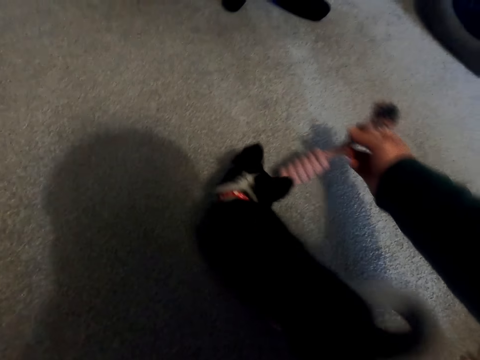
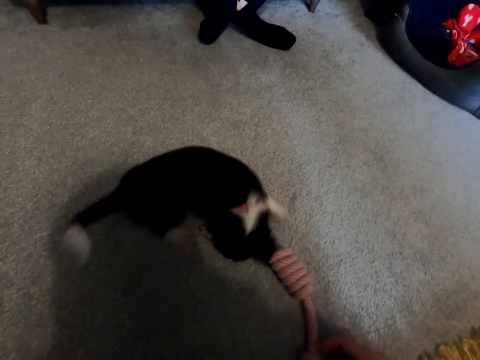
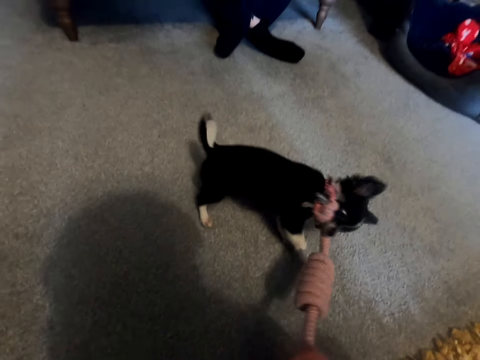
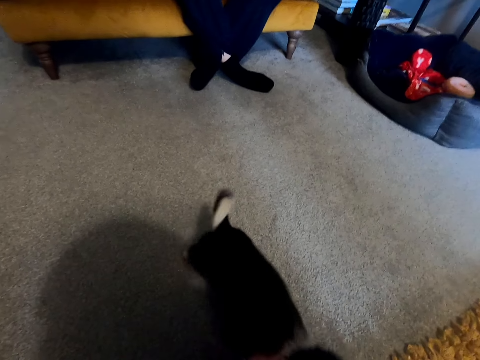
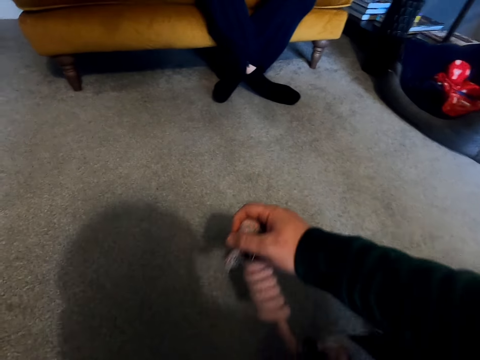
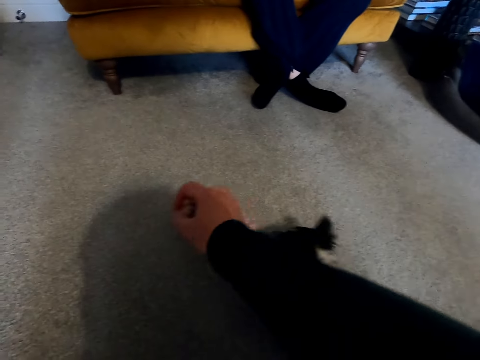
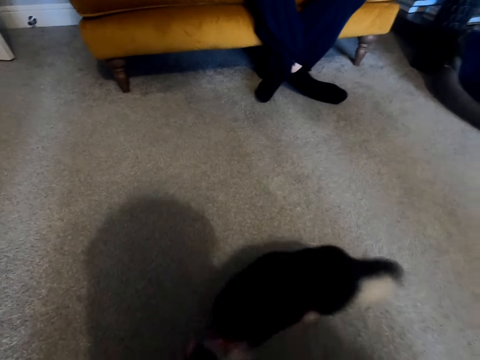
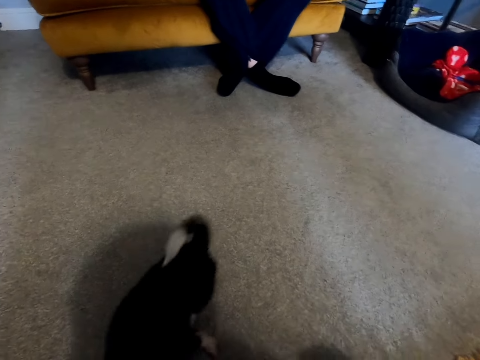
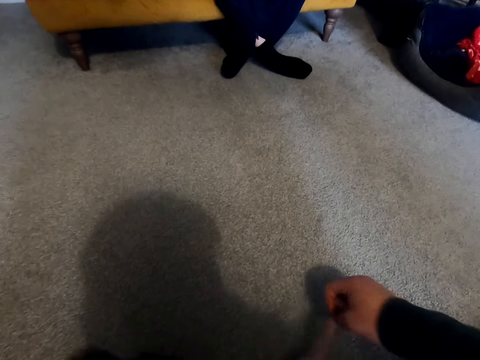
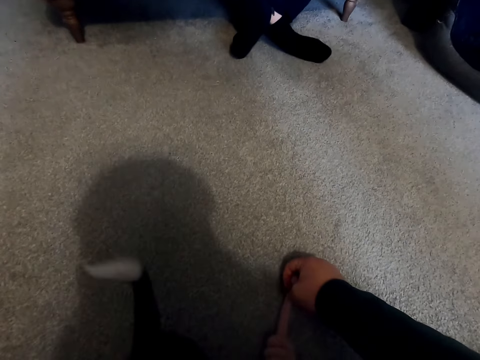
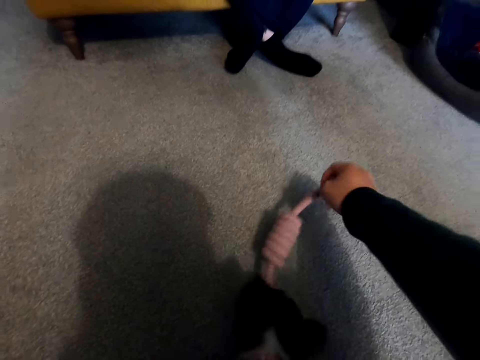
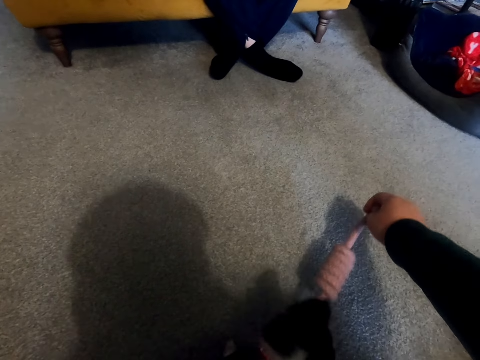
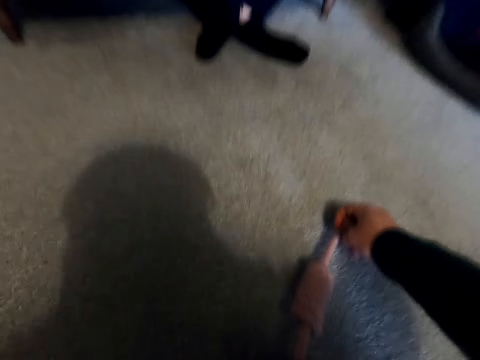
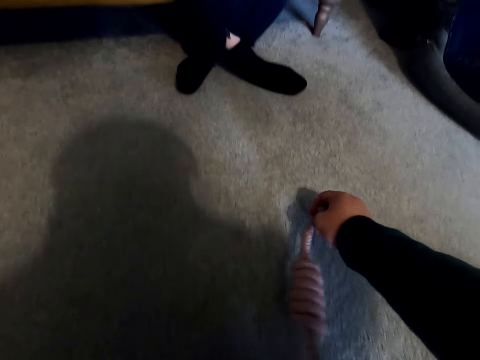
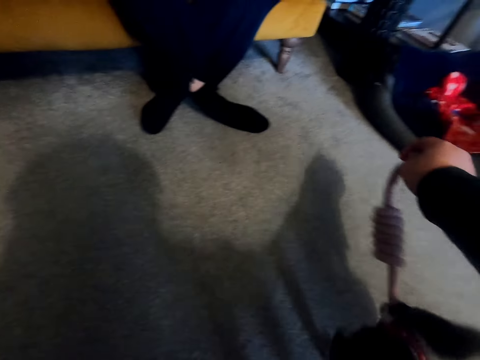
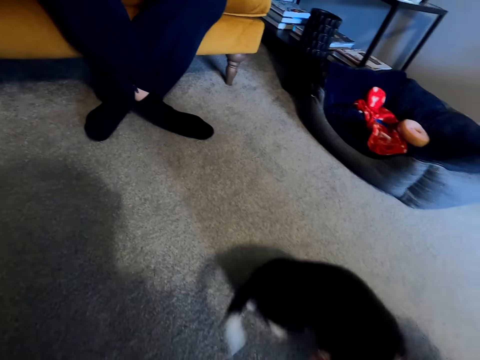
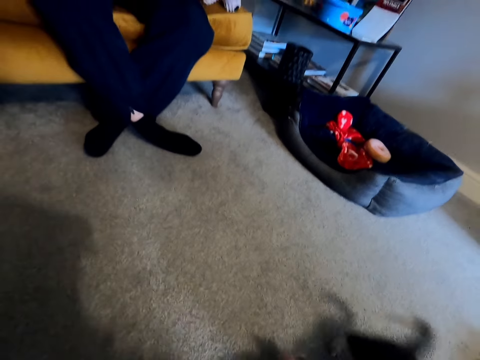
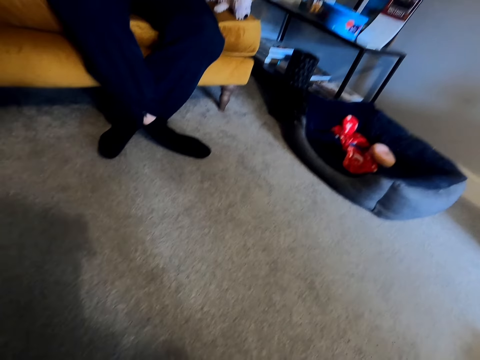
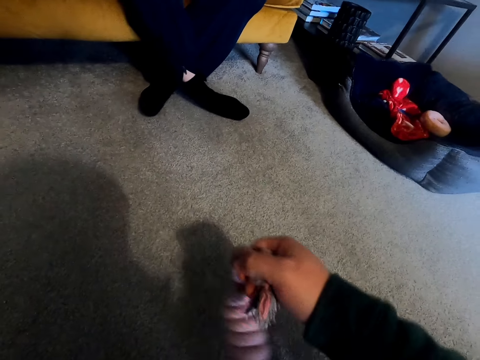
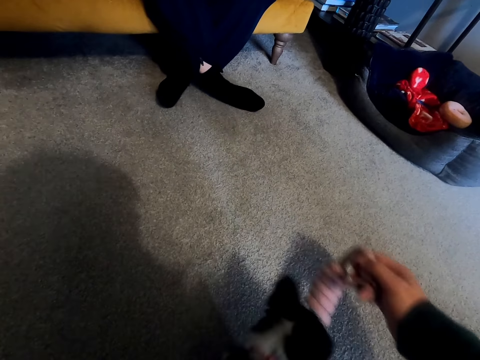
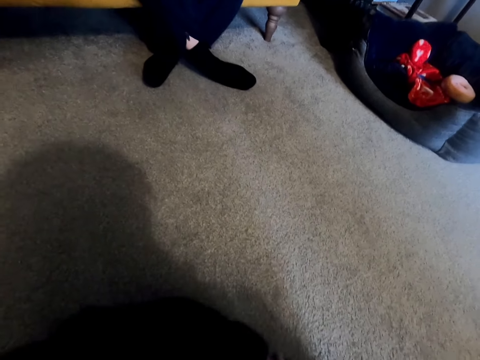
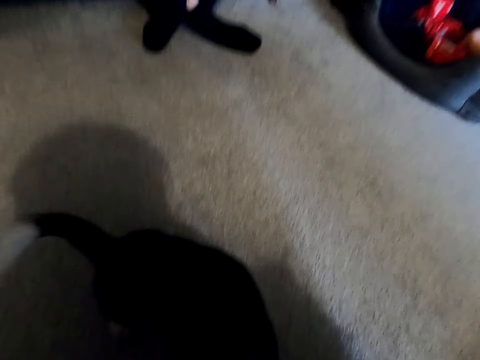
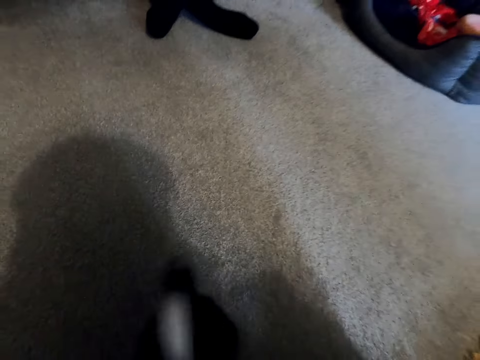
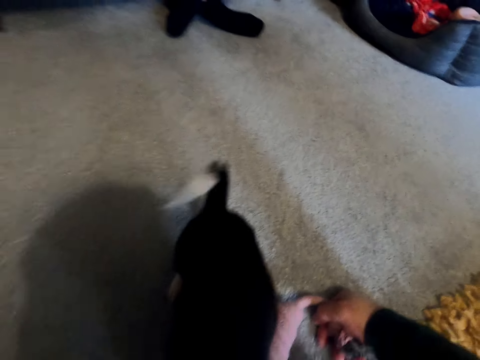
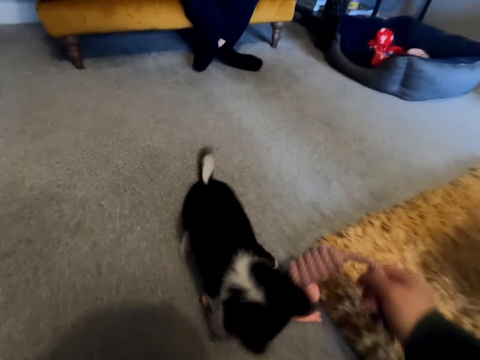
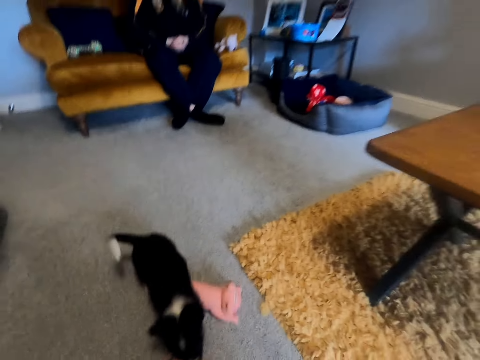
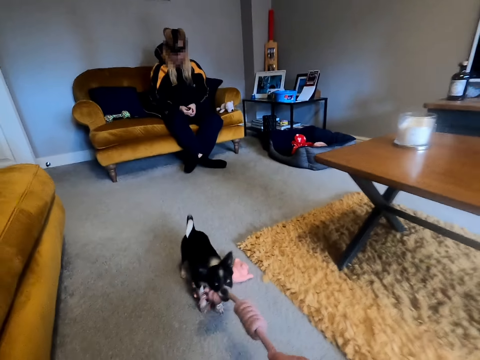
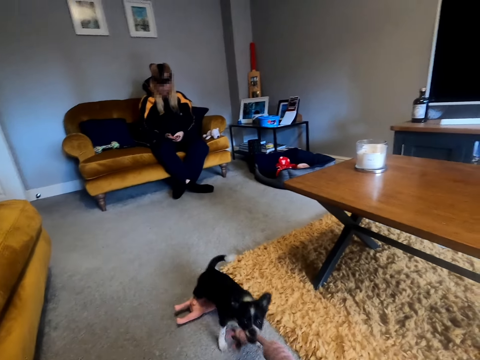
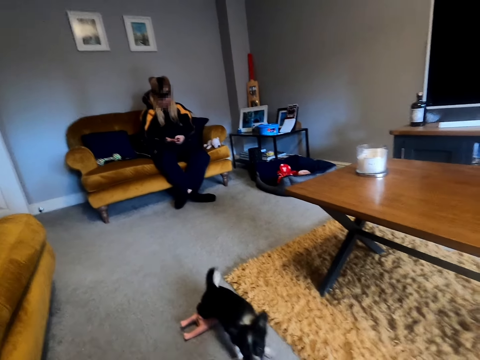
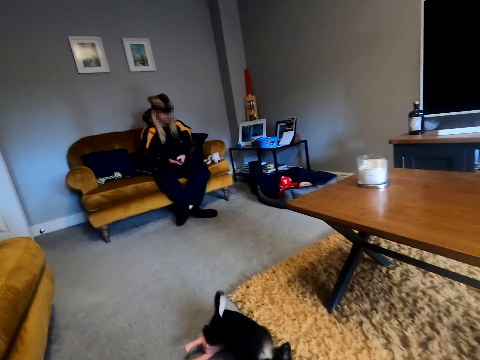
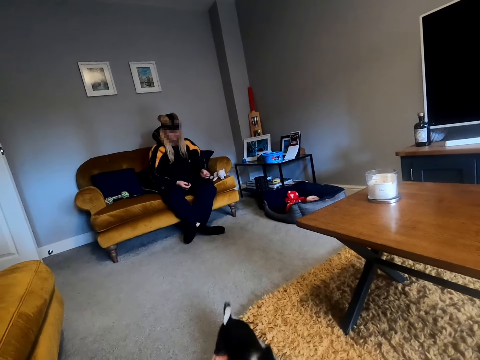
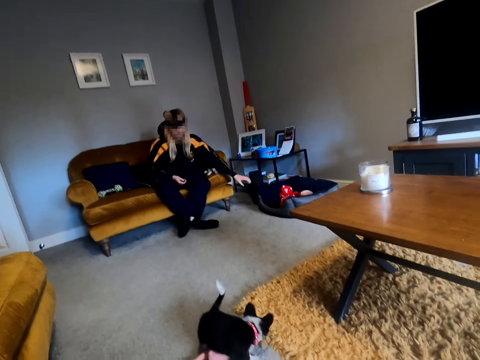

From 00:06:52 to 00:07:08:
The camera wearer moves backwards and converses.

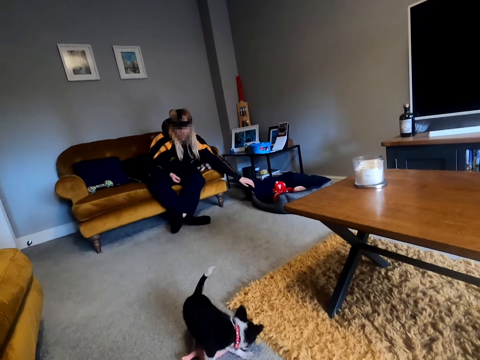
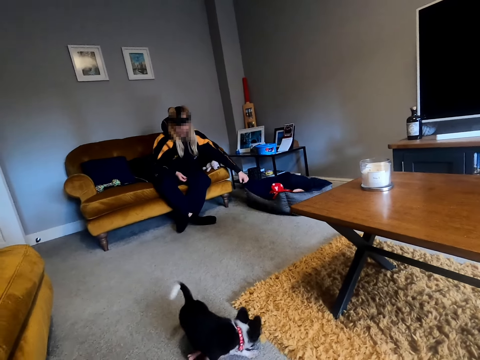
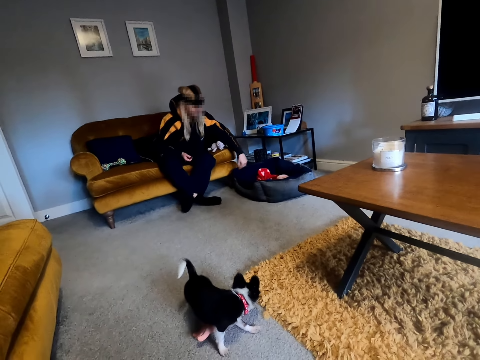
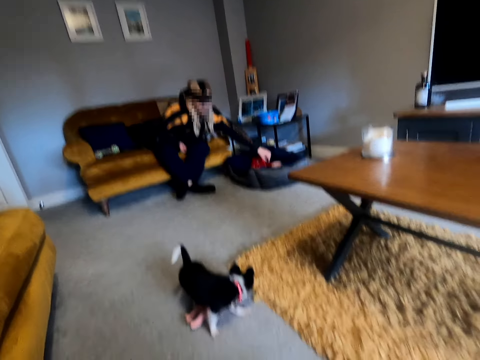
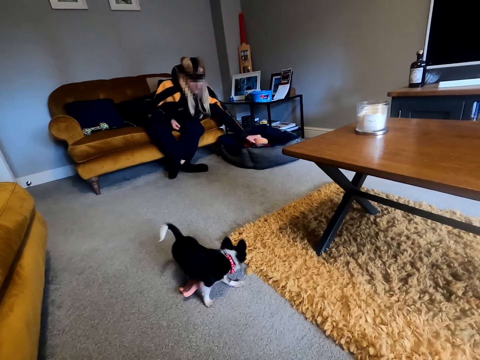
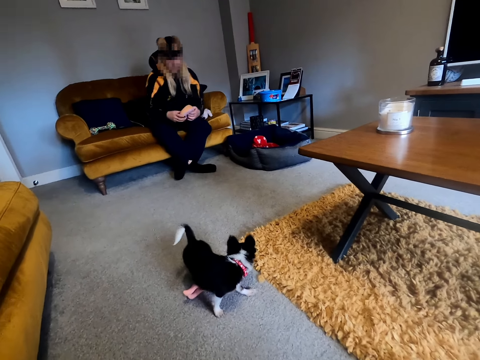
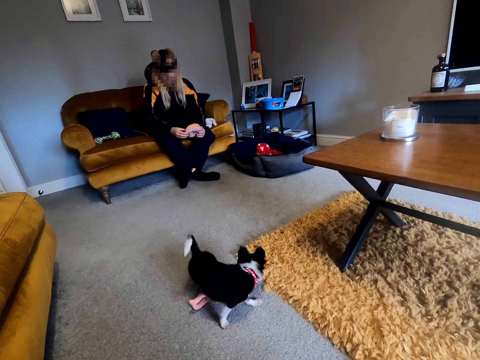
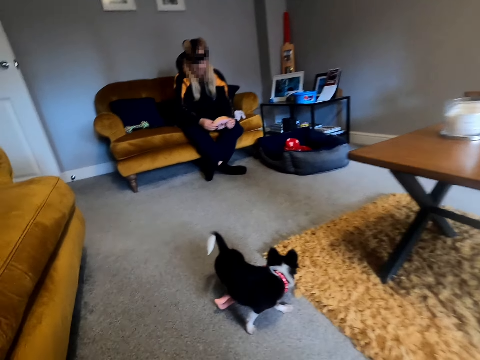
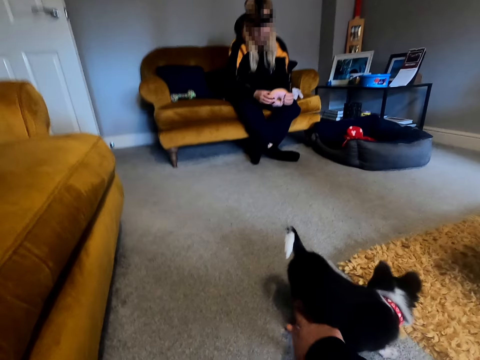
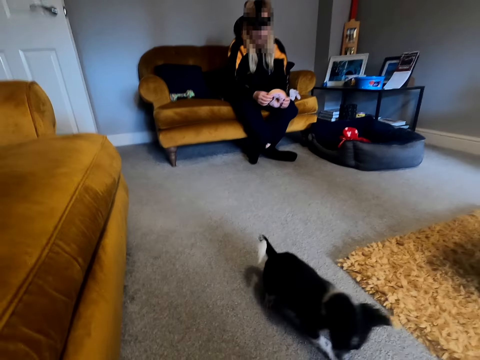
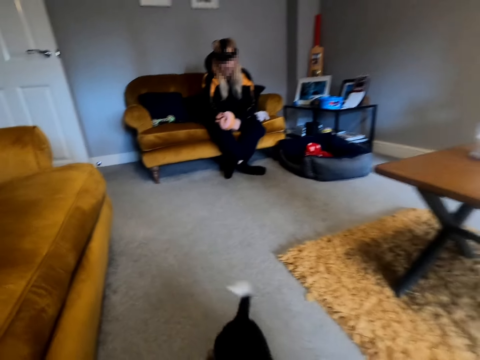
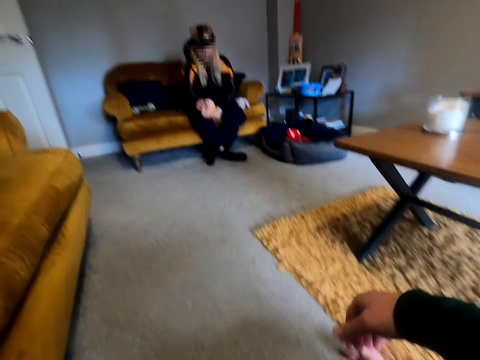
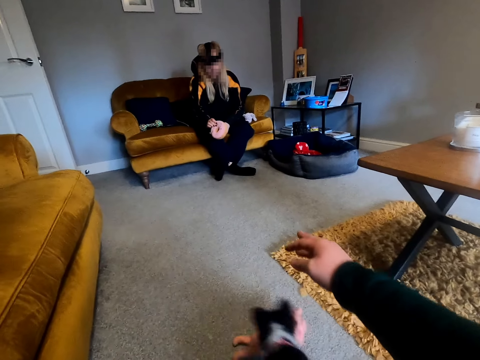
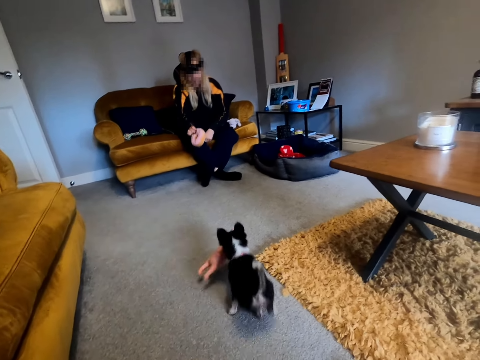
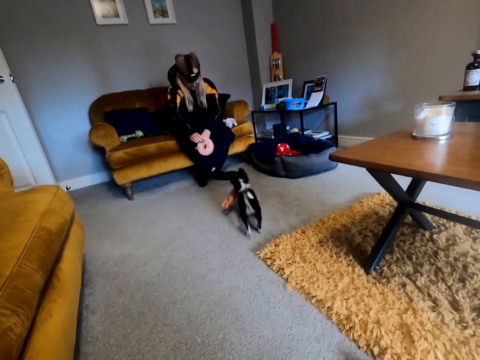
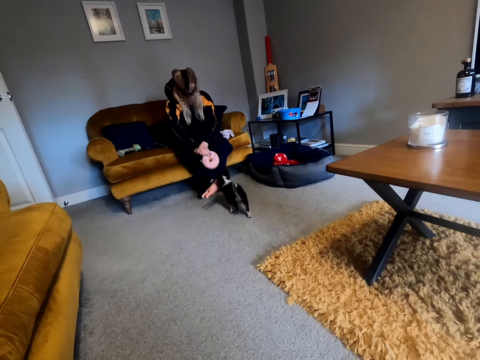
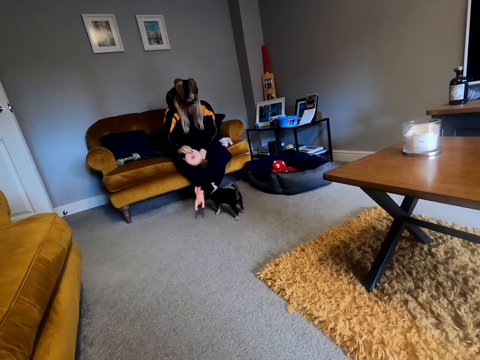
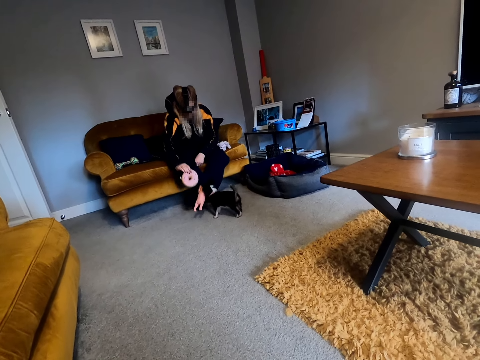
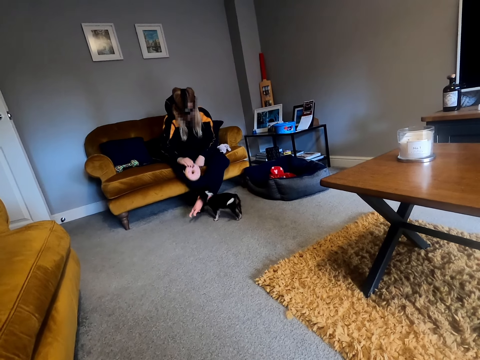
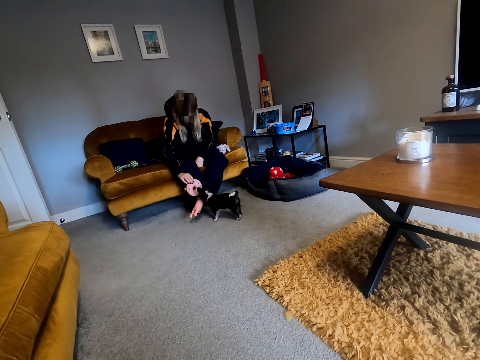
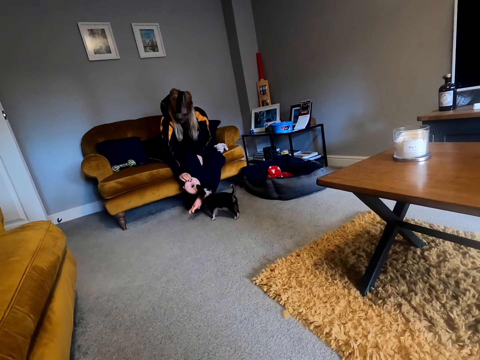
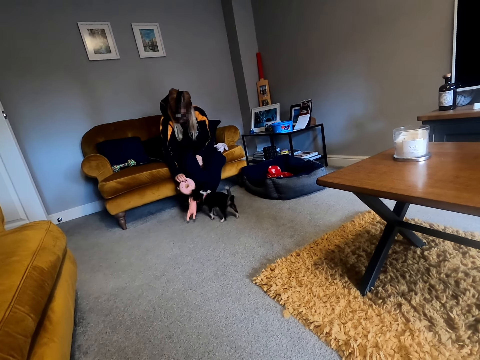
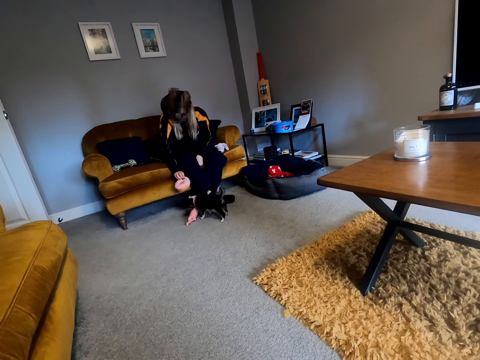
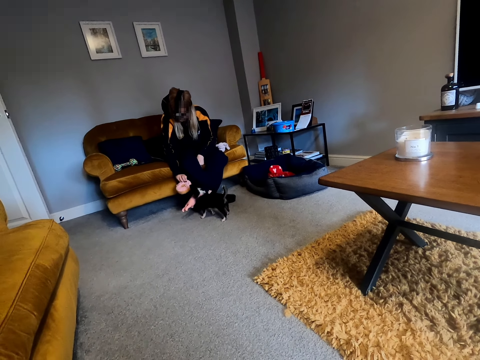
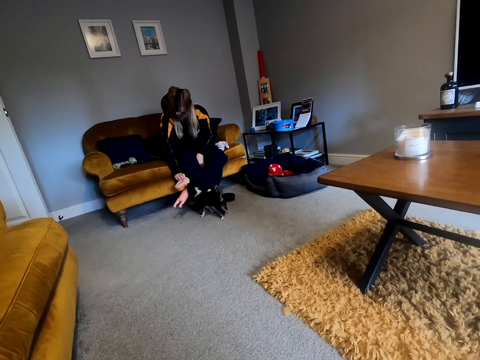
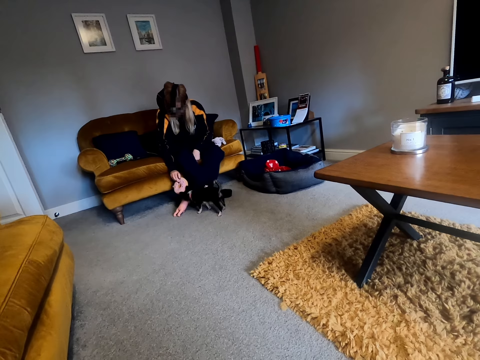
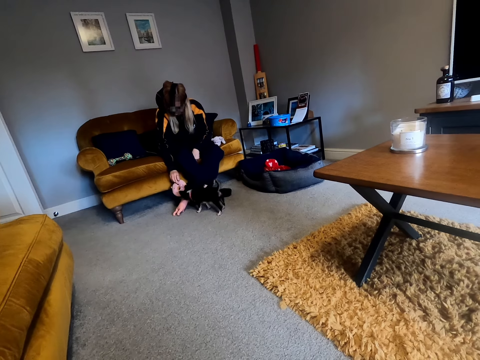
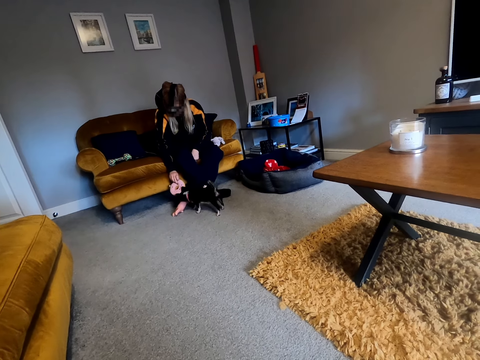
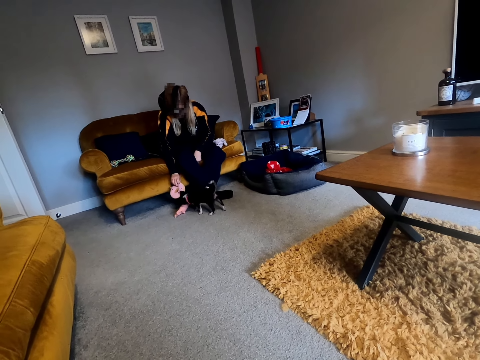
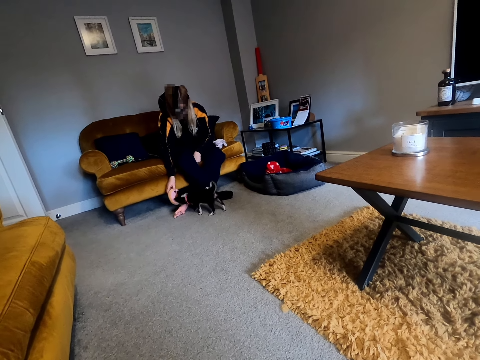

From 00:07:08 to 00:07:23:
The person pulls the chair, picks up the toy and touches the toy. The camera wearer plays with the cat. They throw the toy. The person plays with the cat.
